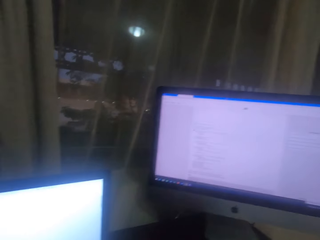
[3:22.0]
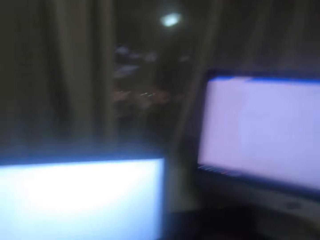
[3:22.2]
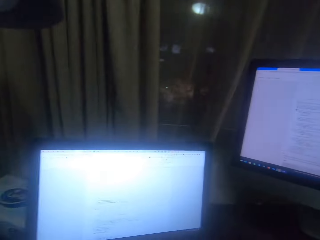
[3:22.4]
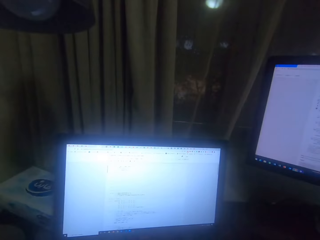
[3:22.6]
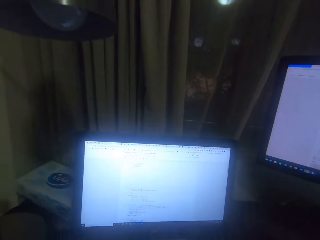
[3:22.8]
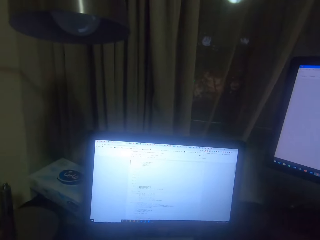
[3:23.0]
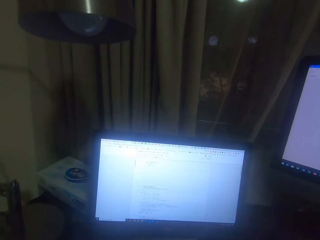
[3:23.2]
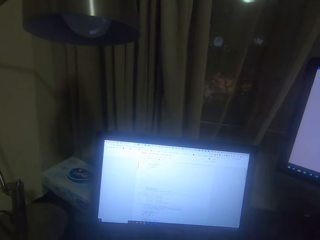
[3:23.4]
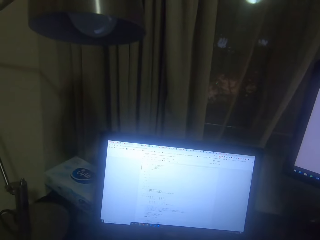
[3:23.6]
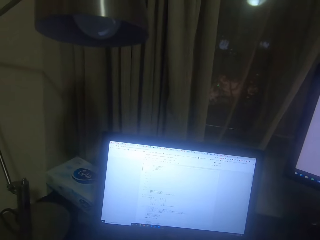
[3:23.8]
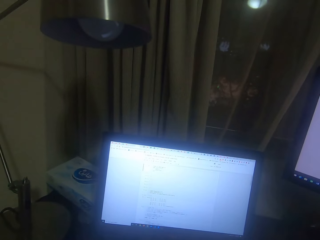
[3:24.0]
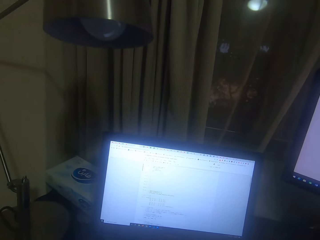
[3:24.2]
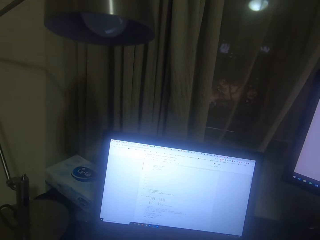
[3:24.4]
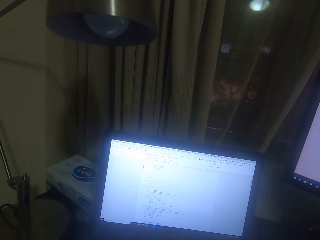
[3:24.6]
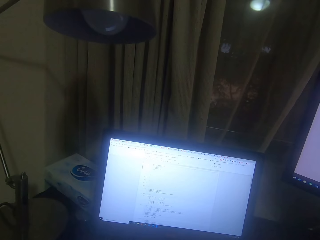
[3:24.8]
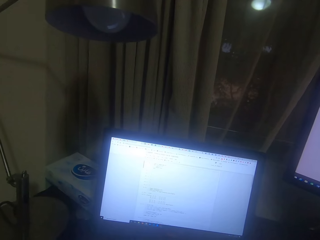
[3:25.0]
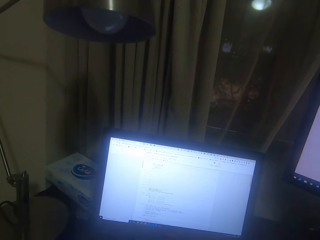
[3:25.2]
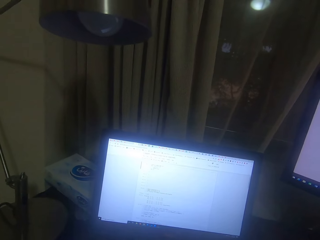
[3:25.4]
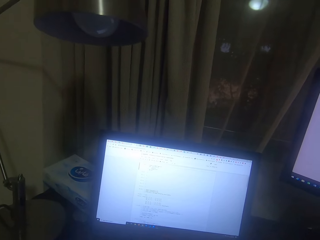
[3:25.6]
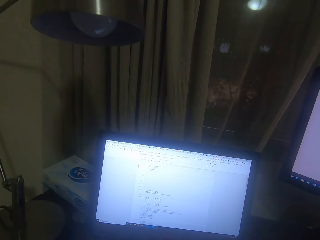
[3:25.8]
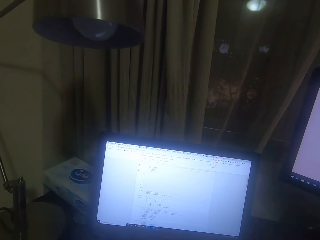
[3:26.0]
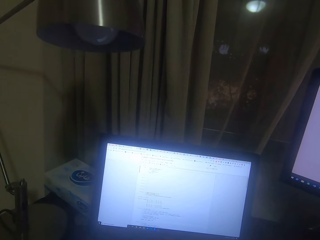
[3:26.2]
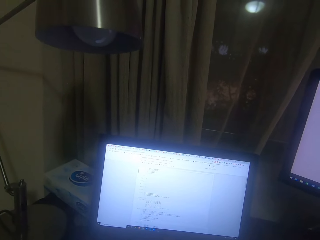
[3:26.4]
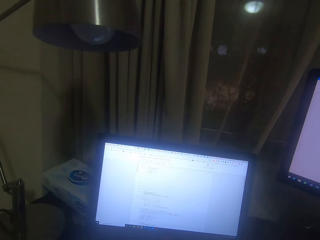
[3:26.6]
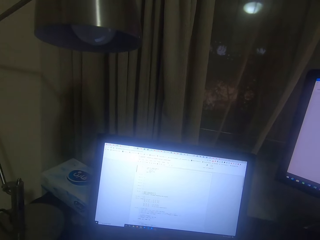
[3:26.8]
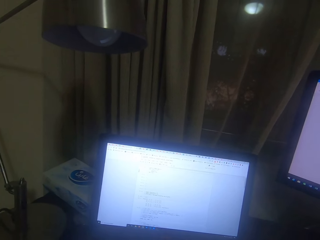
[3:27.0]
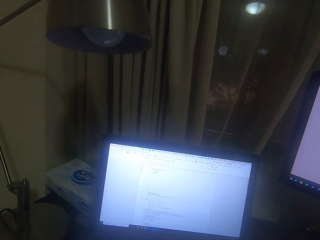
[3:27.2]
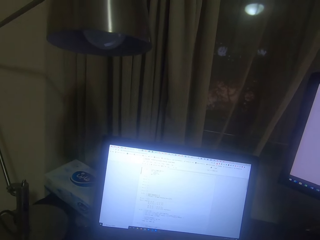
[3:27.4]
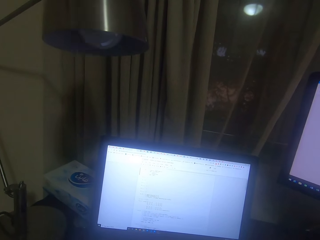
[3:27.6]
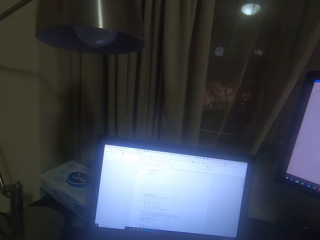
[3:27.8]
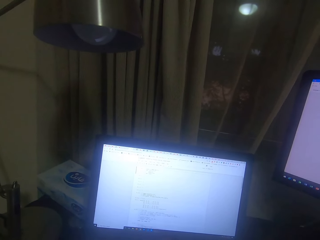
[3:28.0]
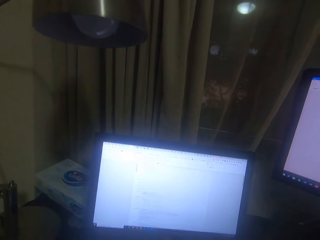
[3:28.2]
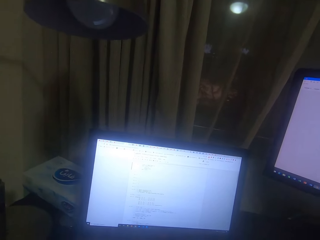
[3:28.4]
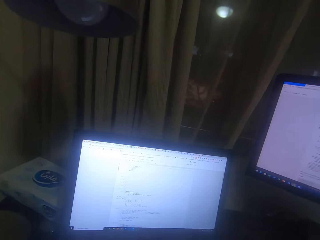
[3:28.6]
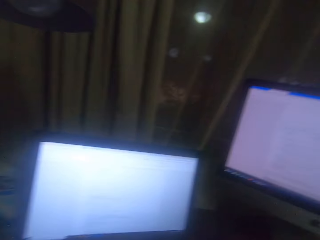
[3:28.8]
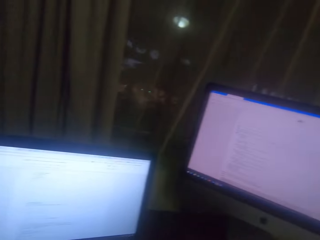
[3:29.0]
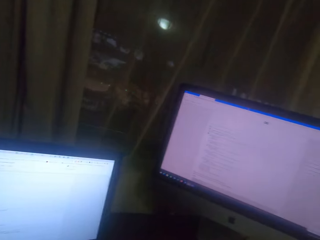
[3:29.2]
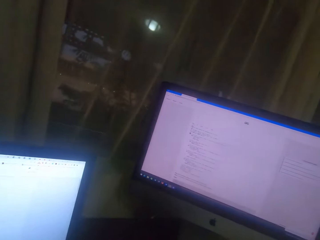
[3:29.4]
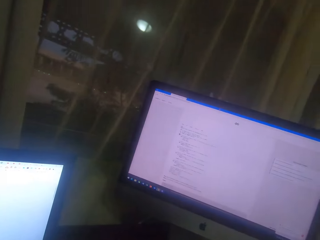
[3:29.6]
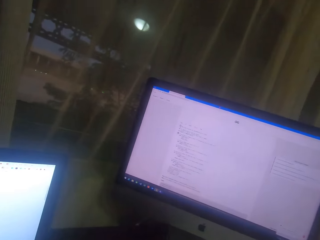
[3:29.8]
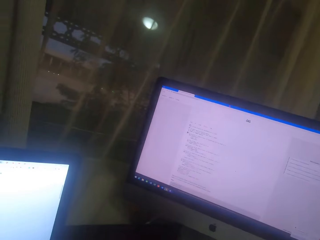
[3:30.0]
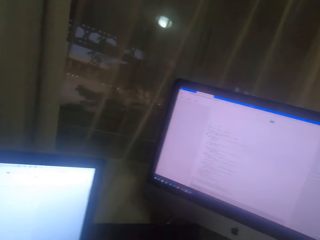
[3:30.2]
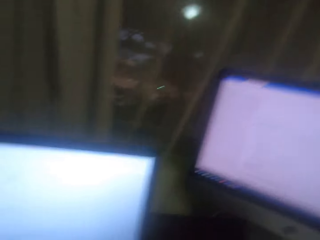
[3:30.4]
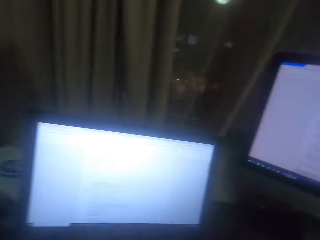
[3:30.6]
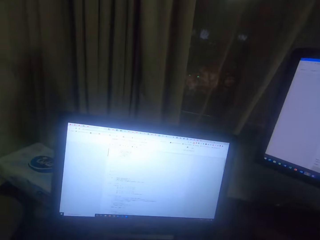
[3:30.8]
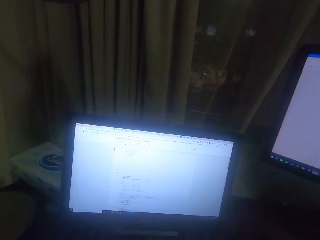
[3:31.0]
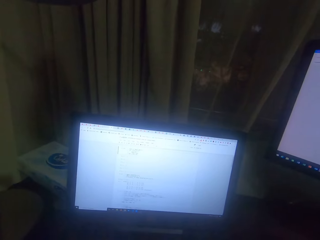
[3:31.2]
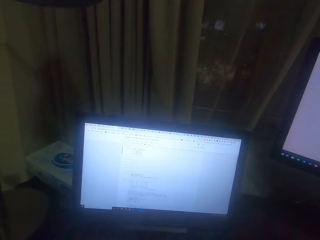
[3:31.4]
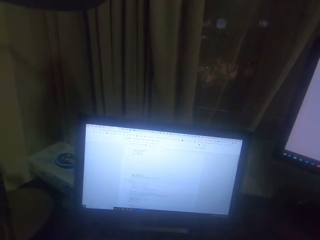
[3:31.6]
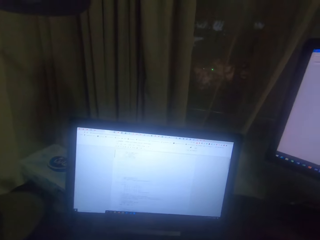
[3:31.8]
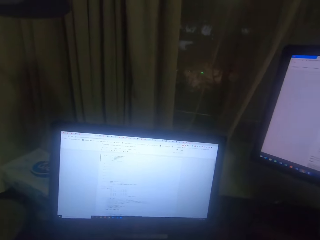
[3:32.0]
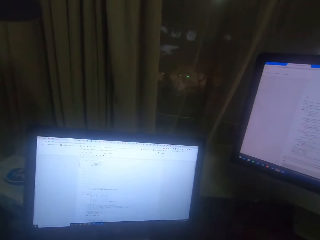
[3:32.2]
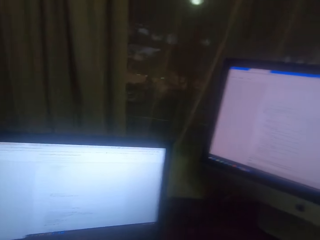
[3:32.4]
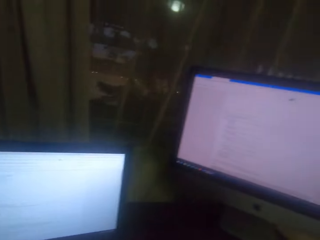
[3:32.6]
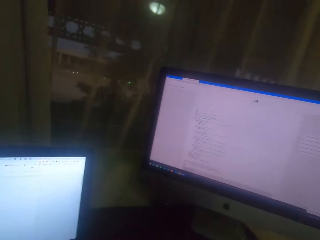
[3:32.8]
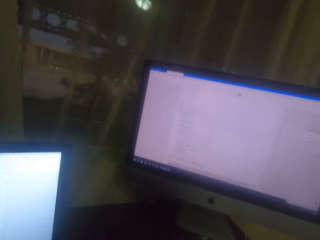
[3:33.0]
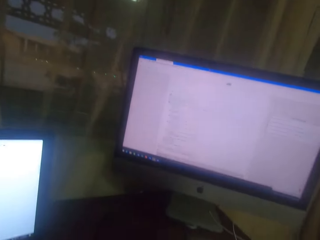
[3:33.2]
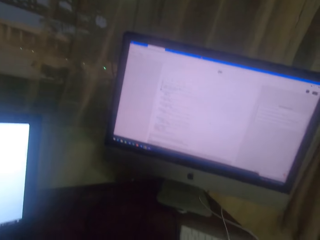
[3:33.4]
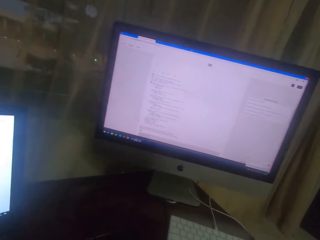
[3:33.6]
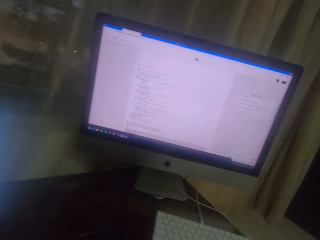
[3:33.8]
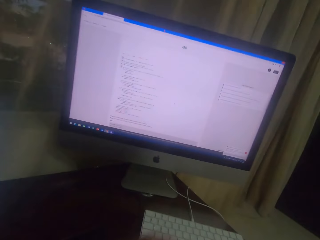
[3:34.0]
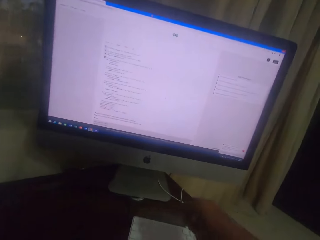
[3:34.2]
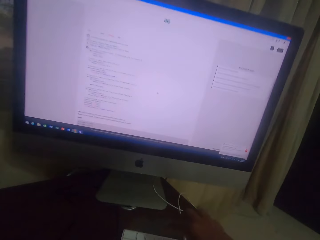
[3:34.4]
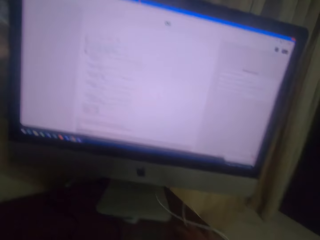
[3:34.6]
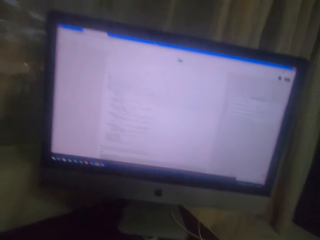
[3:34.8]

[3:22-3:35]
The camera wearer types on the computer screen. They look at the computer screen.

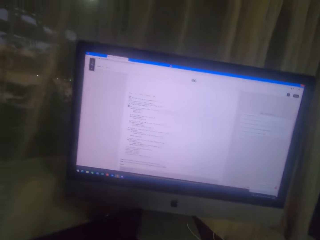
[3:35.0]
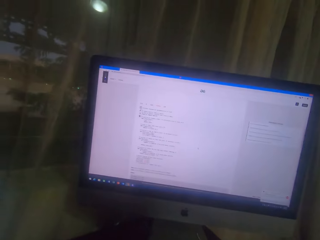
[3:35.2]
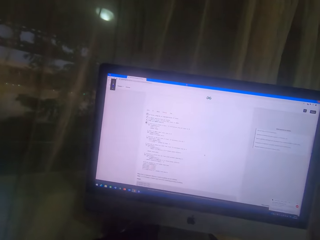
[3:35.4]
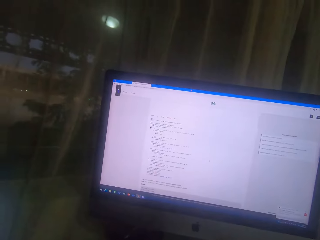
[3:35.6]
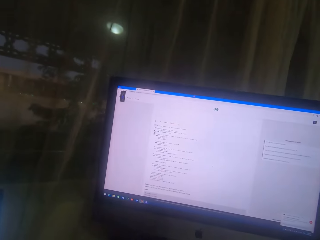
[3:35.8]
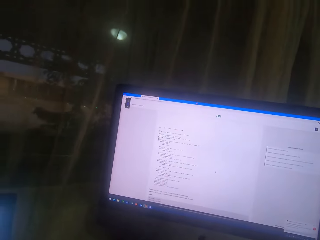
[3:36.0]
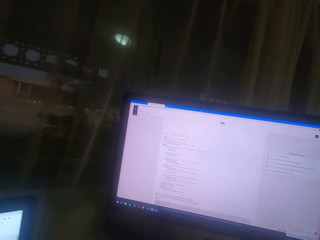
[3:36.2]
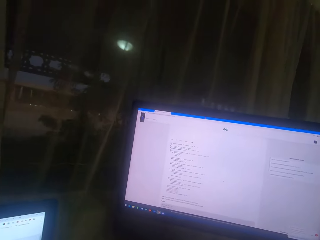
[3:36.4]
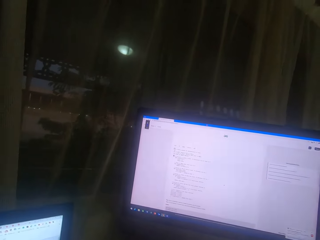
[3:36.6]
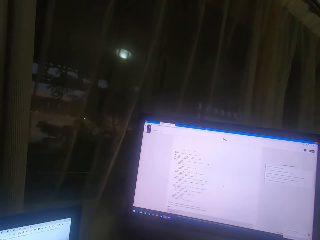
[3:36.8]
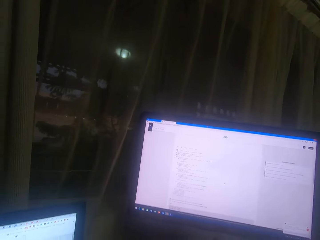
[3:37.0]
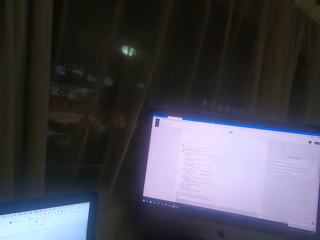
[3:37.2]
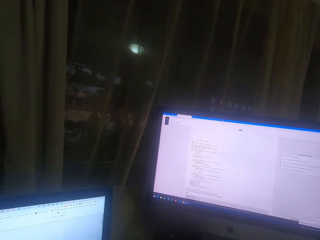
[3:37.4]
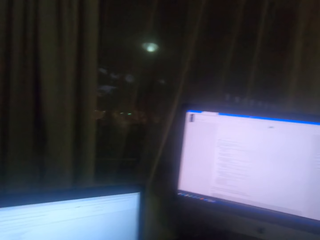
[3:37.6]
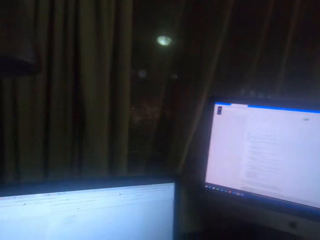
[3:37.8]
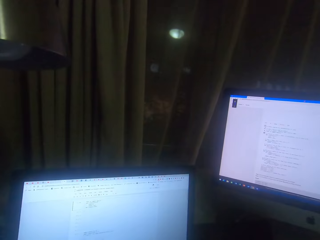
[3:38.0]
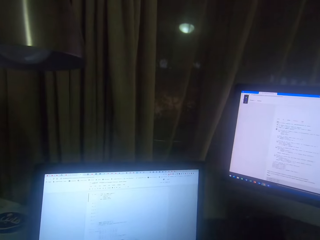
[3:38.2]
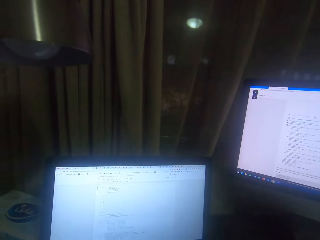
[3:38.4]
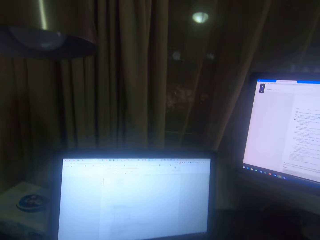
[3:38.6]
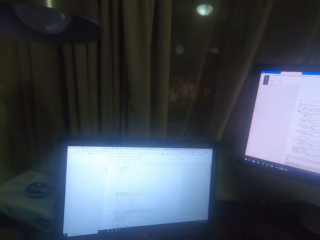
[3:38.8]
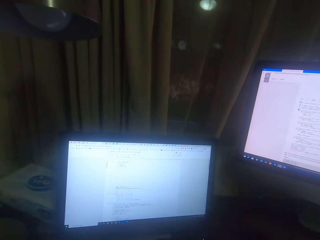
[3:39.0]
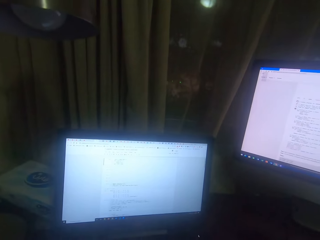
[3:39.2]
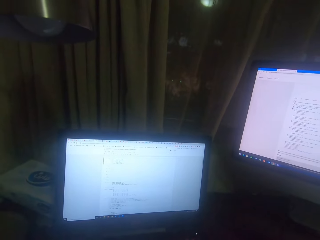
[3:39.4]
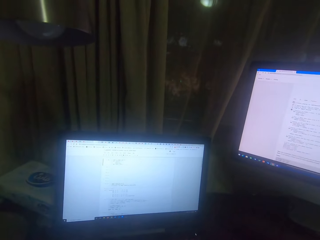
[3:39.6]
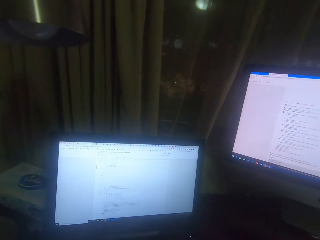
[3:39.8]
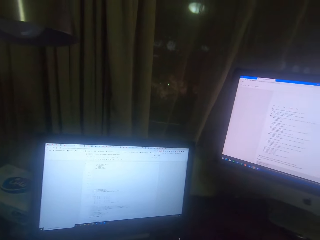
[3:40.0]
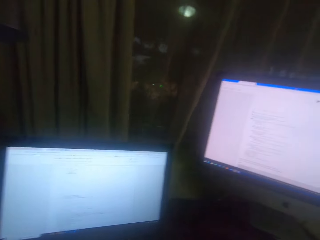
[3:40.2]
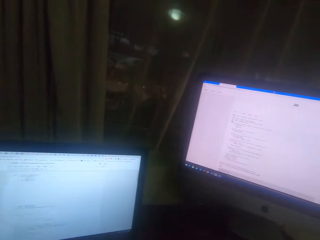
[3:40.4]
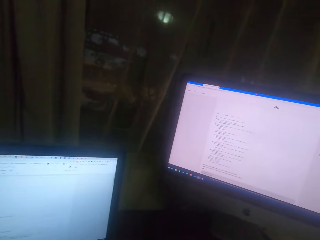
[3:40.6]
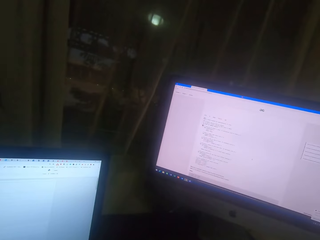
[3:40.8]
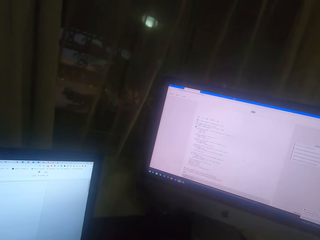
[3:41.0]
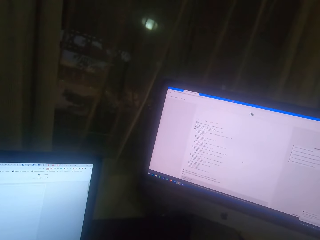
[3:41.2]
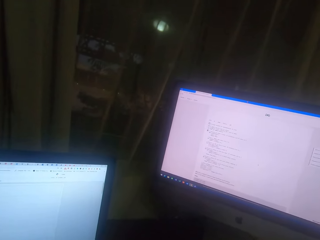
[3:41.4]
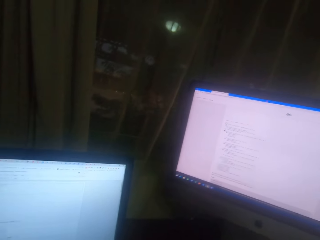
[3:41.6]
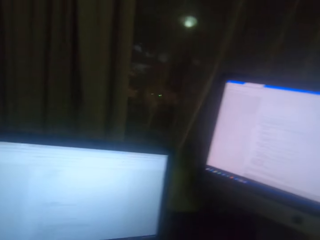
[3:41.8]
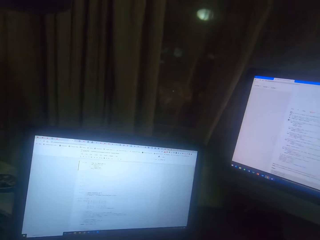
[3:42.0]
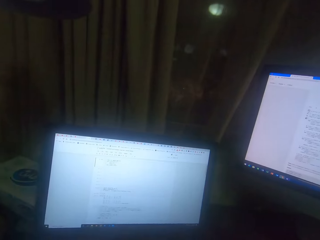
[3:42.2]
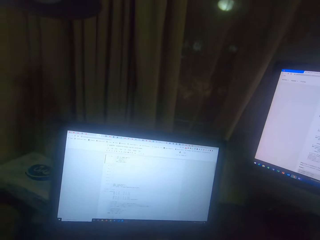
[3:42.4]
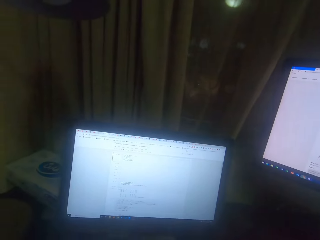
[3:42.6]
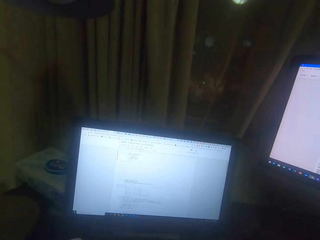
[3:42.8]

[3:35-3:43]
The camera wearer reads on the computer screen. They type on the laptop screen.
